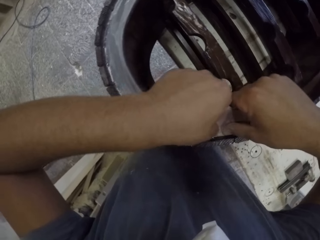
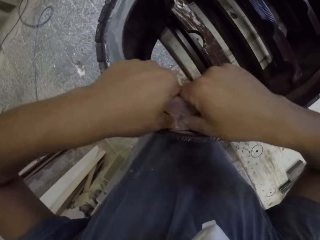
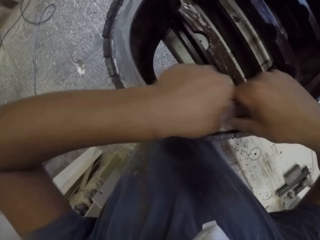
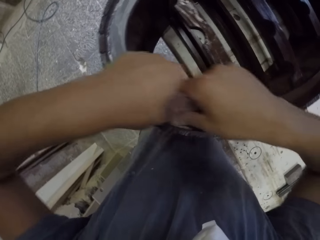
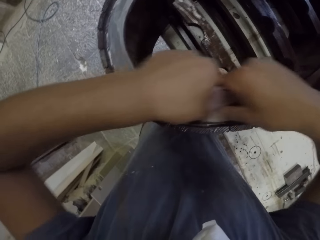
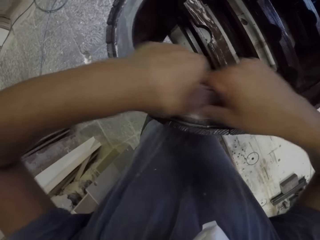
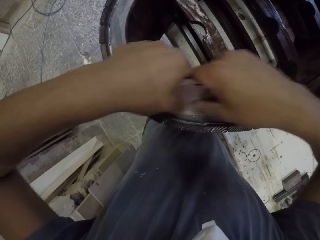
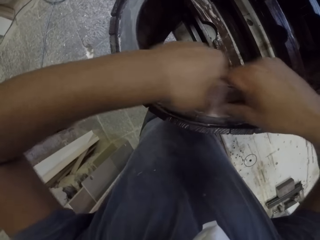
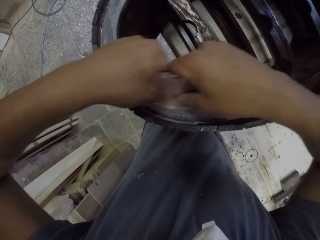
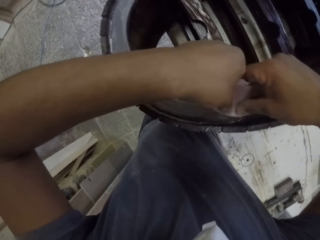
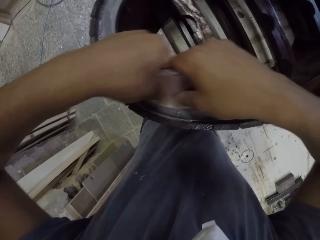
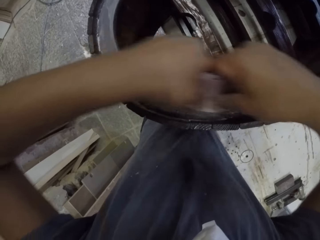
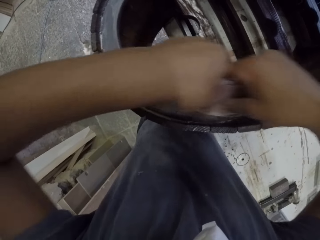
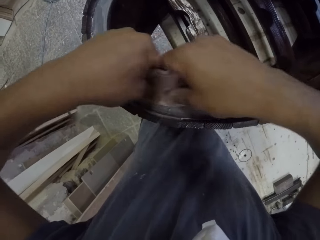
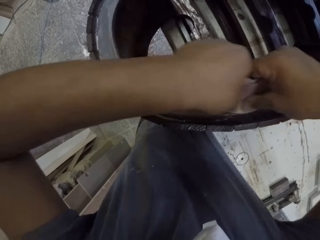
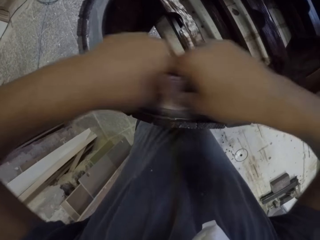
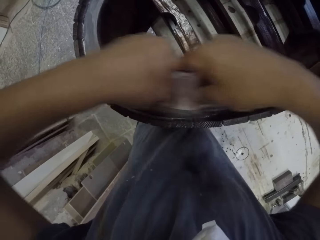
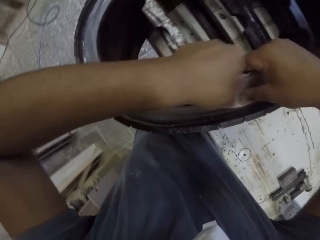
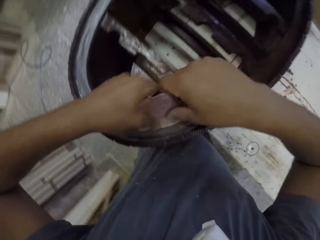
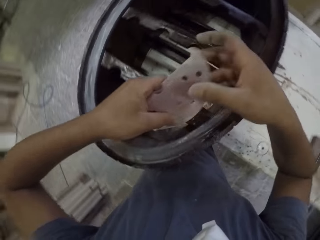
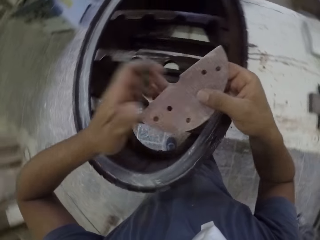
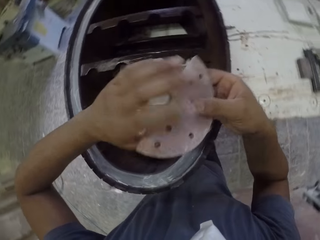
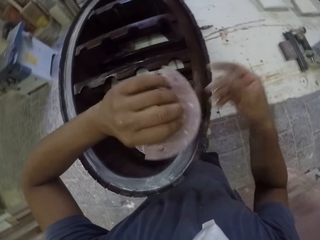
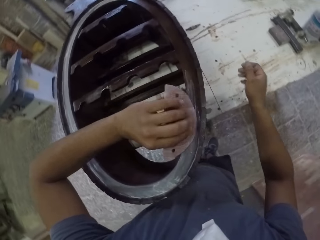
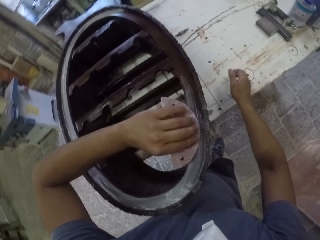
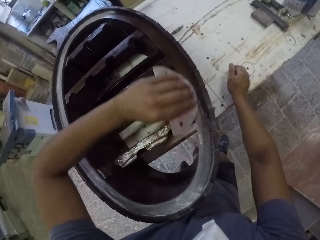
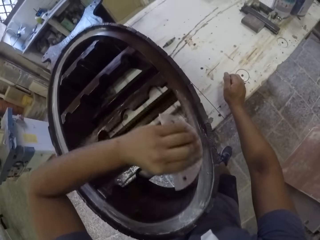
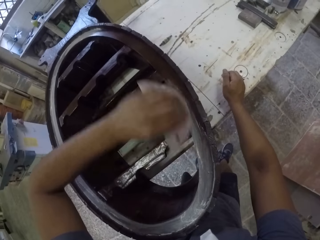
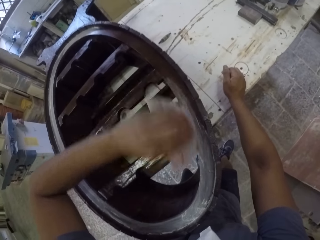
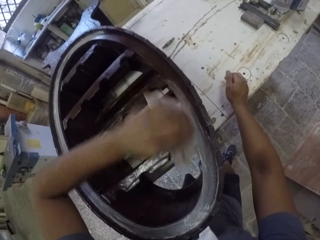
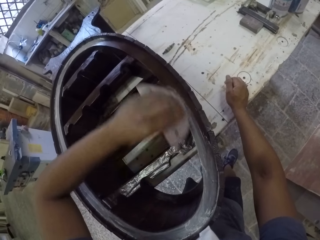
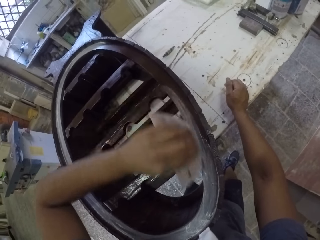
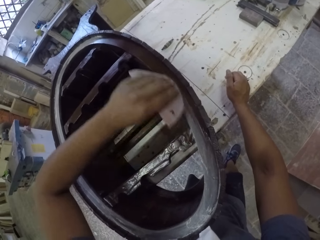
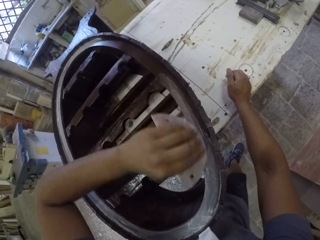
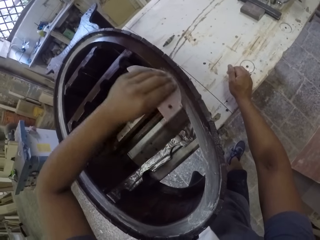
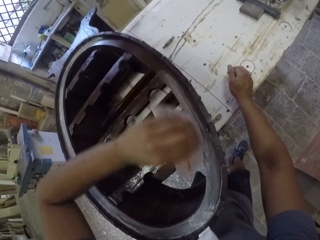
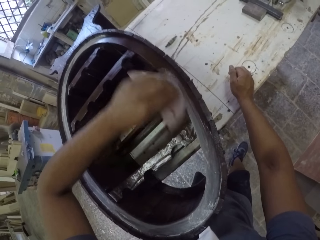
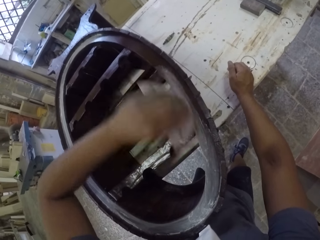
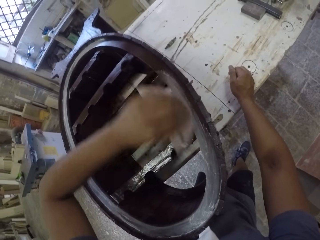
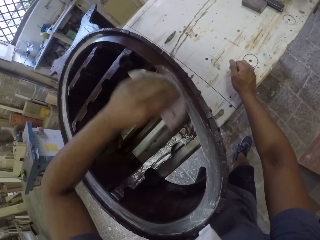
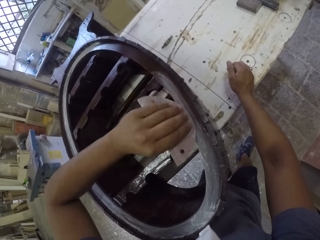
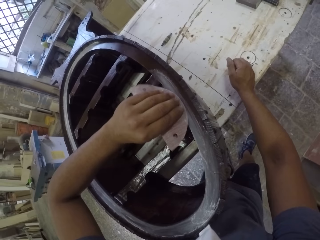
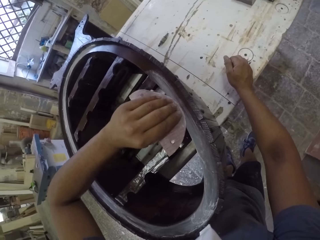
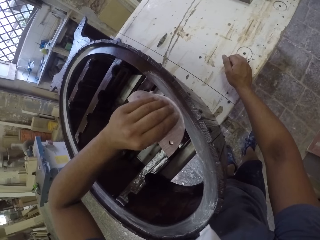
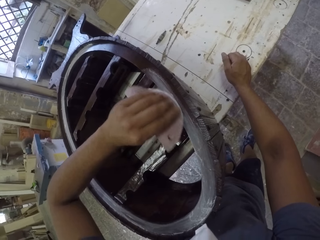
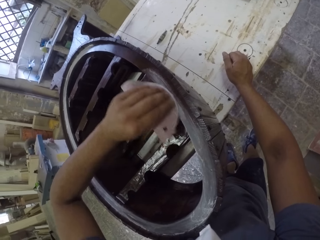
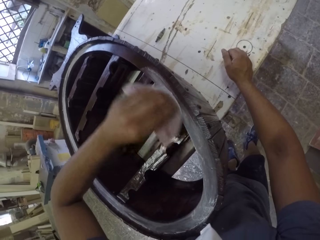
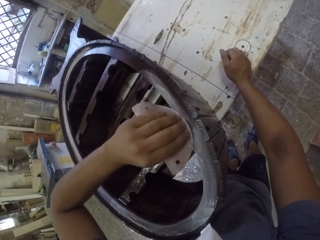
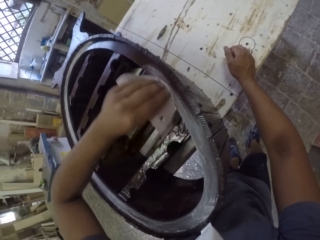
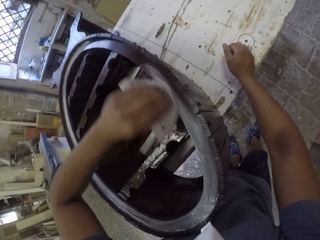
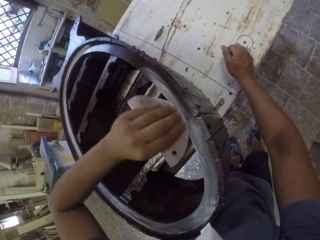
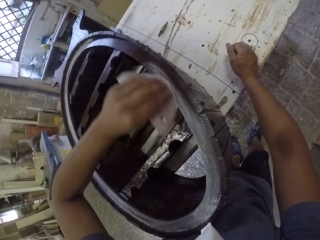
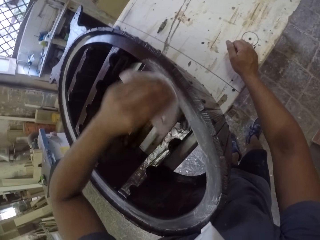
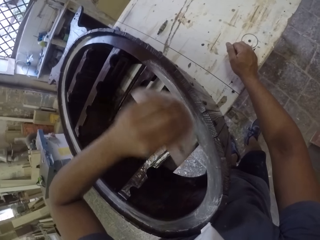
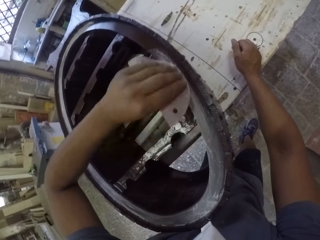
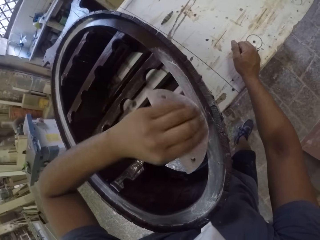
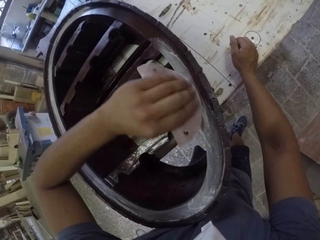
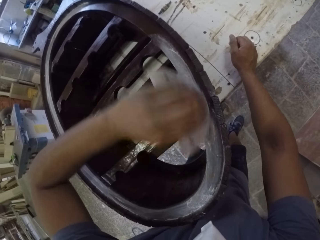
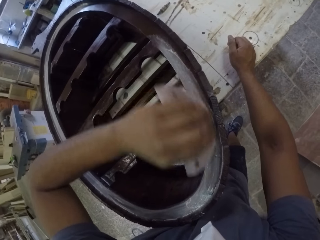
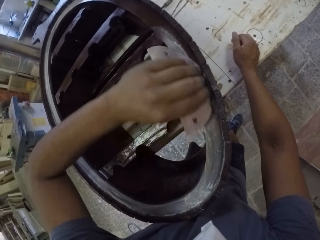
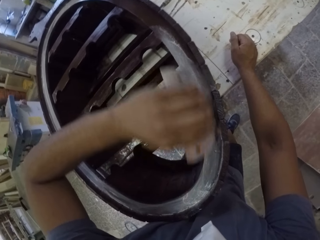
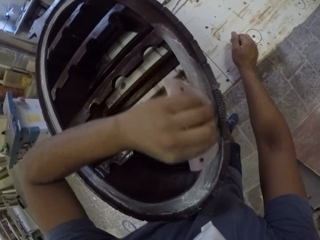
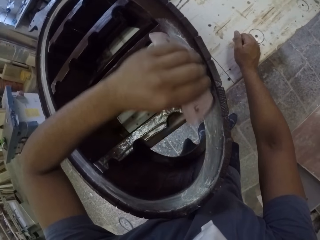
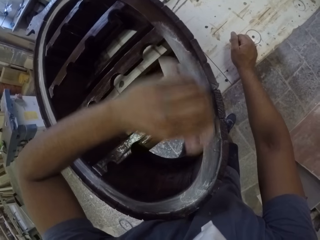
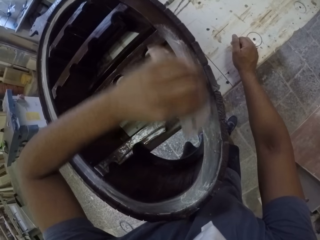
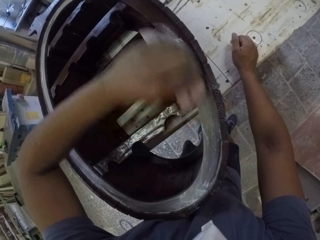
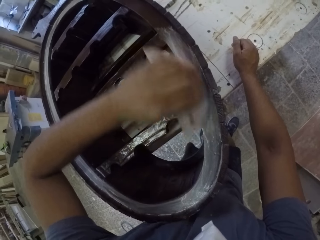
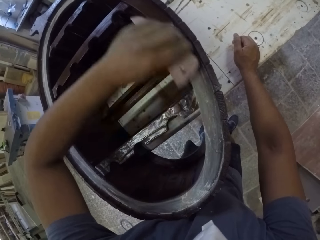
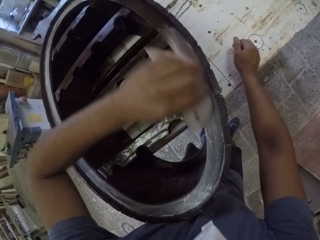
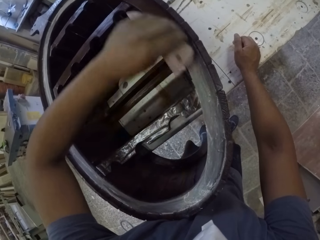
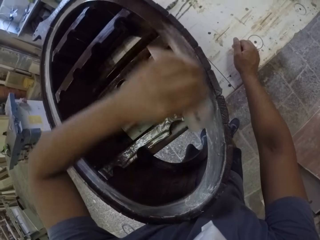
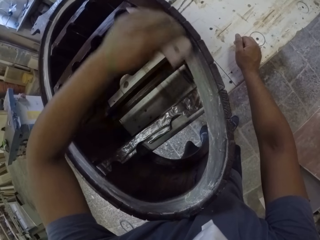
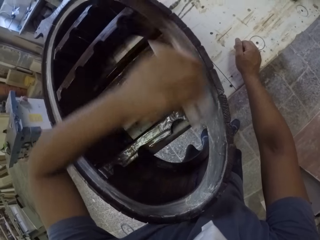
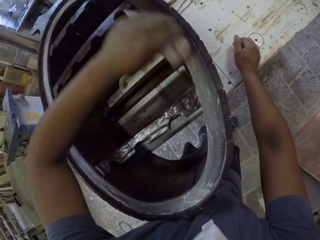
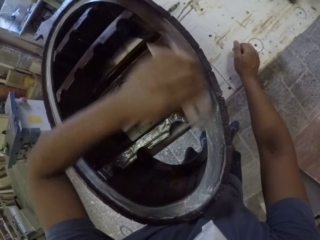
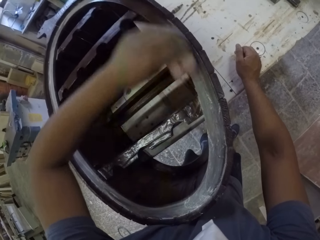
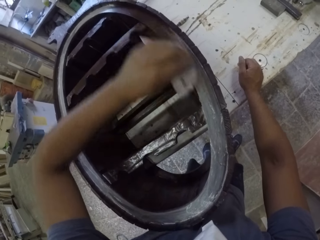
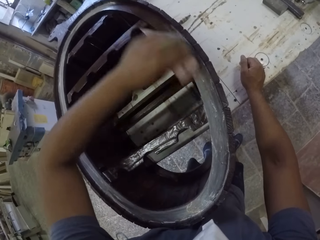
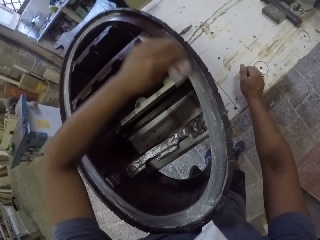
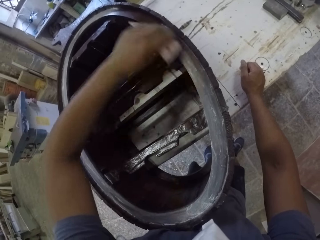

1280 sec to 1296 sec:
The camera wearer lifts the sandpaper. He pauses. He holds the sandpaper with his left hand. He smooths the wooden rack with the sandpaper and puts his right hand on the table. He smoothens the furniture with the sandpaper.

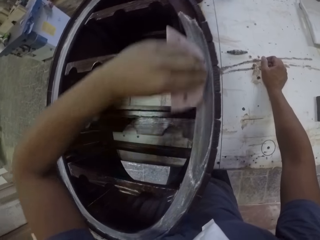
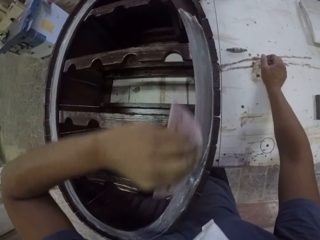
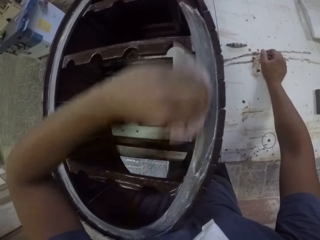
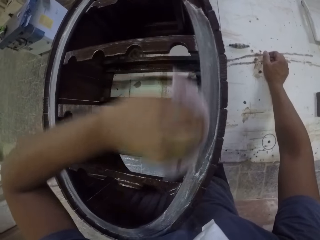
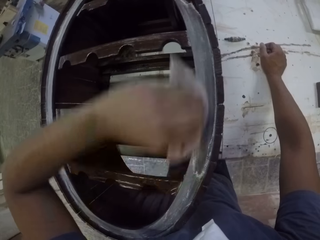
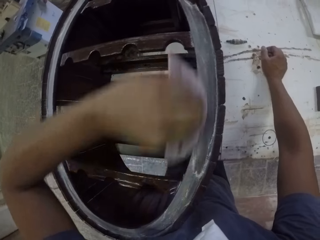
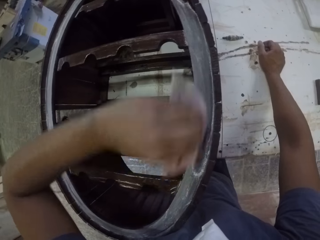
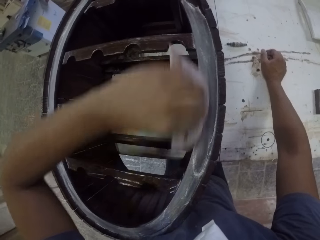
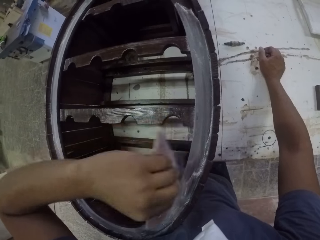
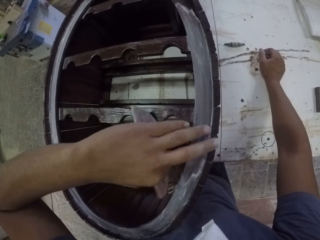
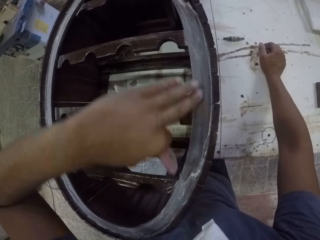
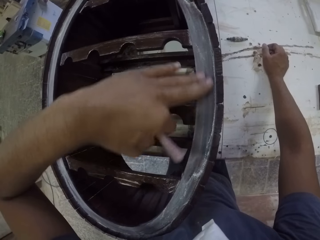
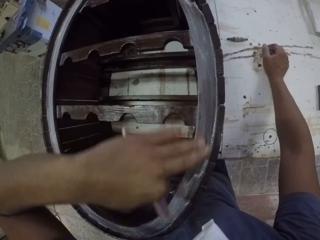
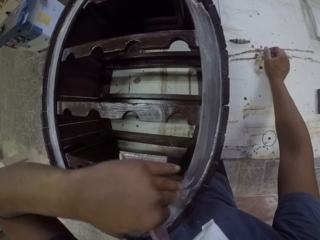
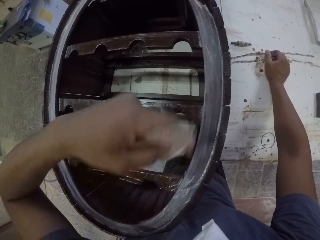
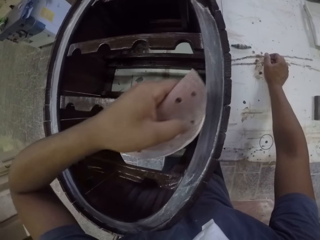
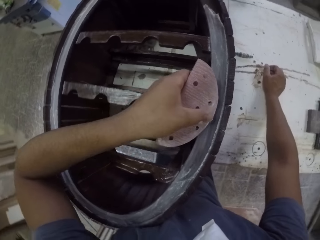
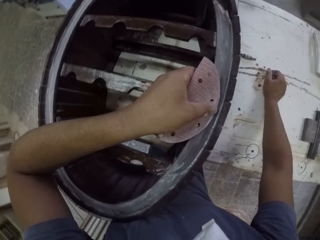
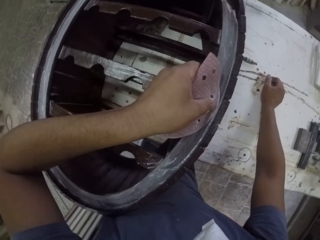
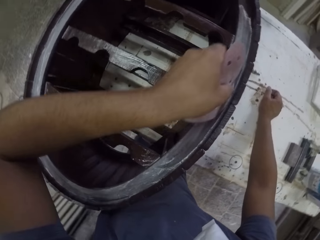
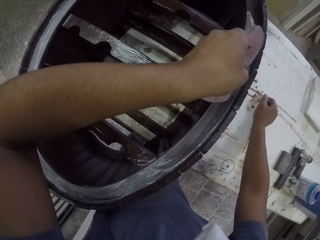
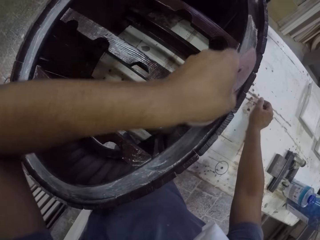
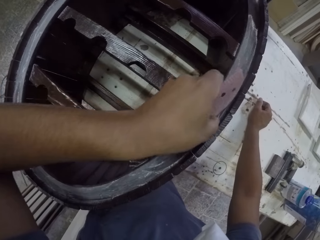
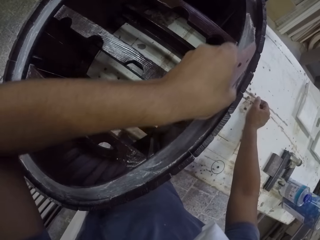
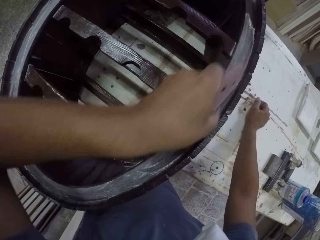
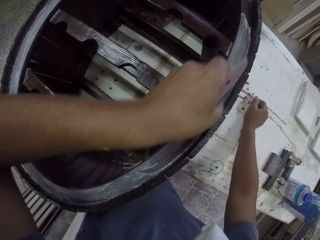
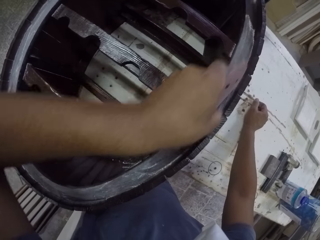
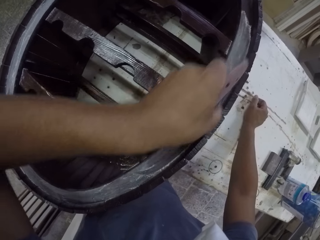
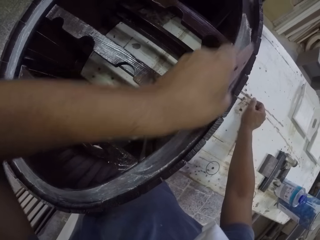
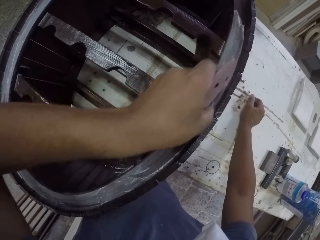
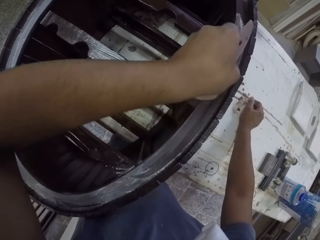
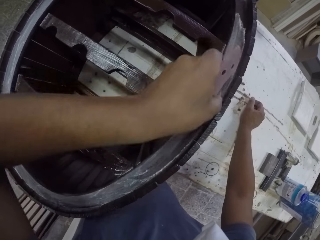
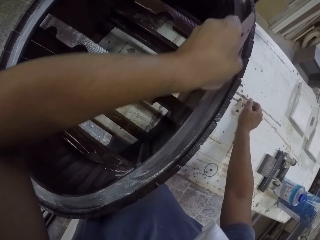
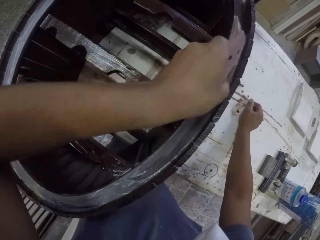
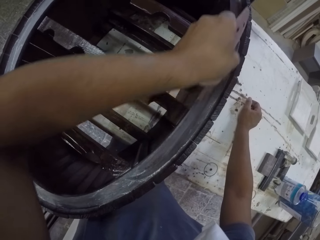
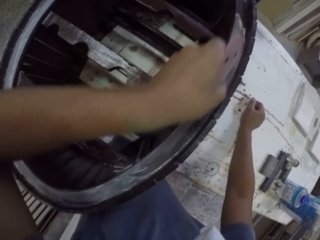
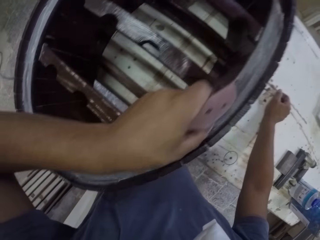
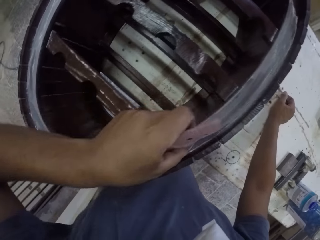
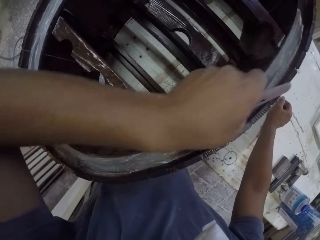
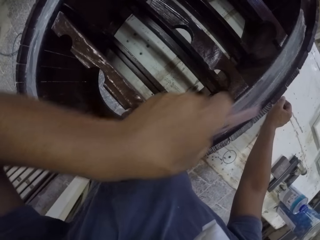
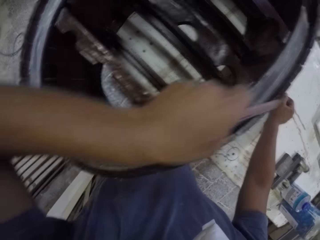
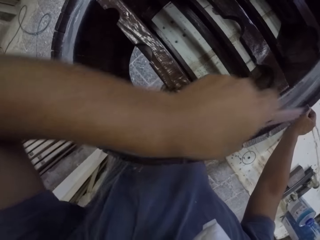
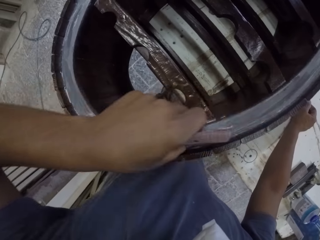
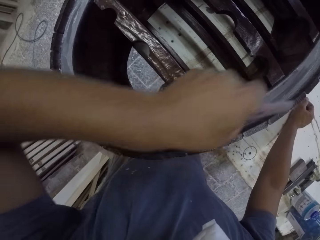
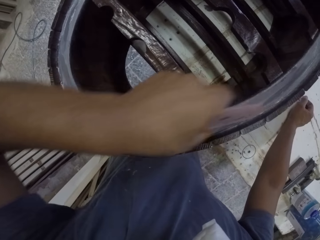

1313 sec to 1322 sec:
The camera wearer holds the sandpaper. He wipes the wooden rack with his left hand. He smooths the wooden rack with the sandpaper.
